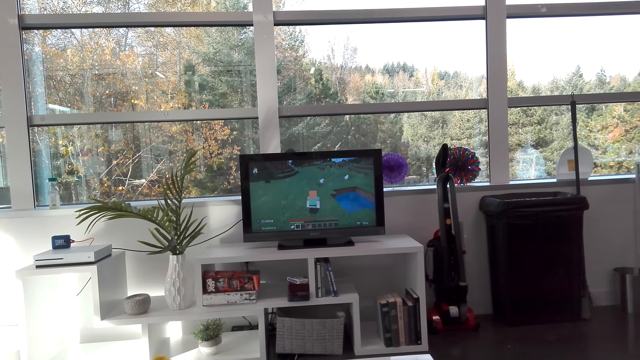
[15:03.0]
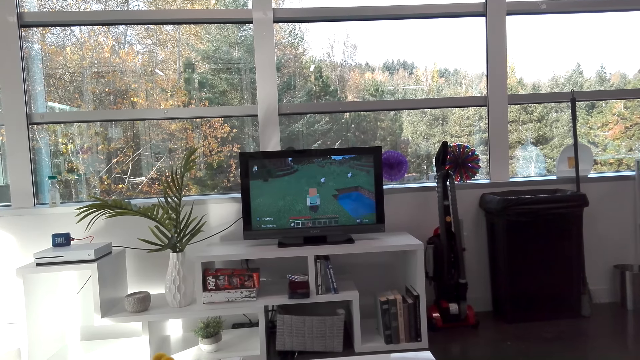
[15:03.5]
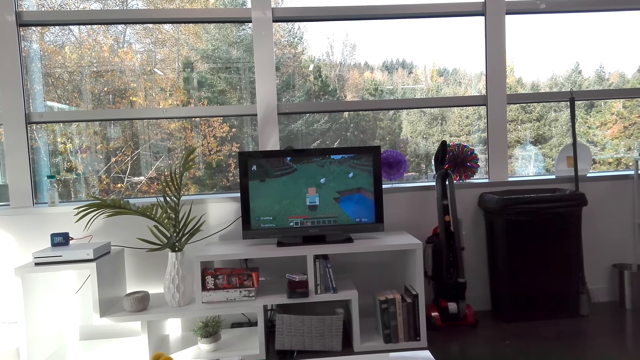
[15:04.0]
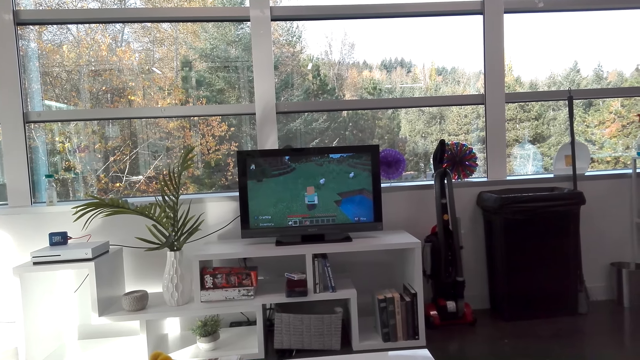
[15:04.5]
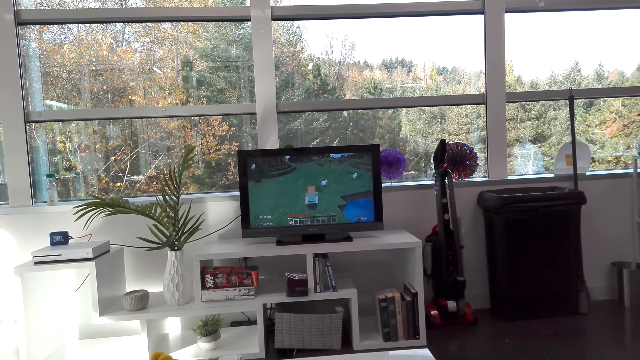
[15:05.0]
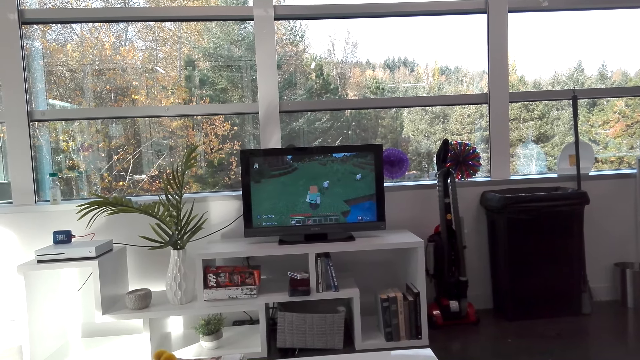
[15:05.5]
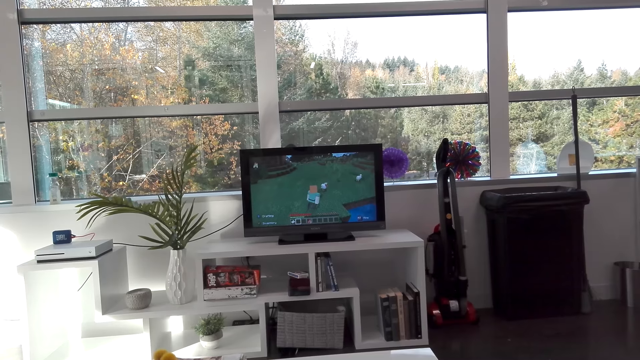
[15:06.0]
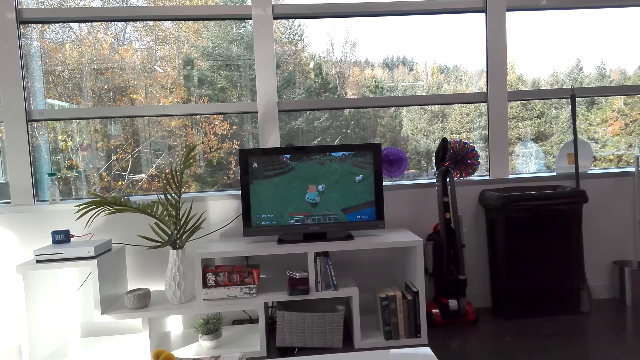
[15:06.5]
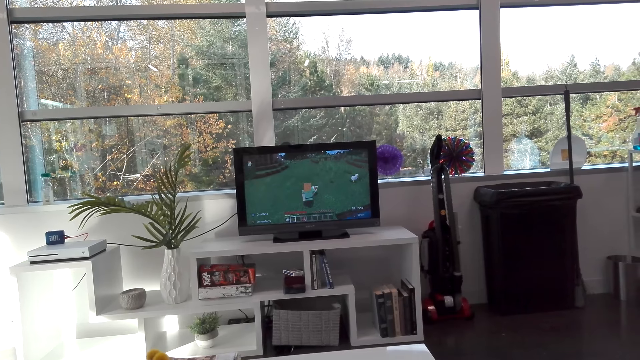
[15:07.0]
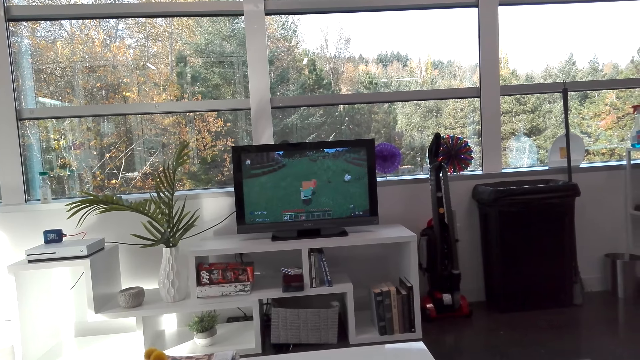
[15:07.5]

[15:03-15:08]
The camera wearer plays a television game.

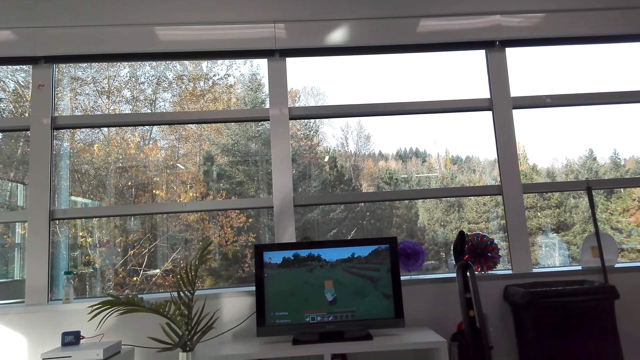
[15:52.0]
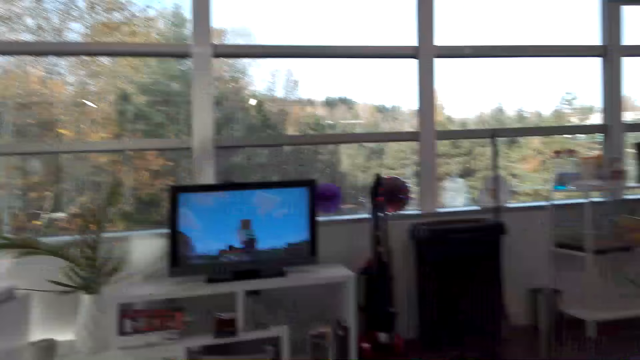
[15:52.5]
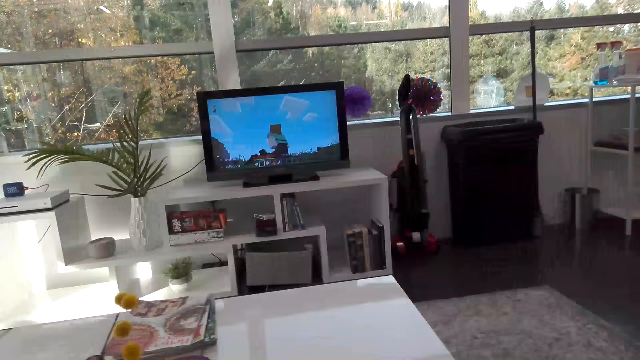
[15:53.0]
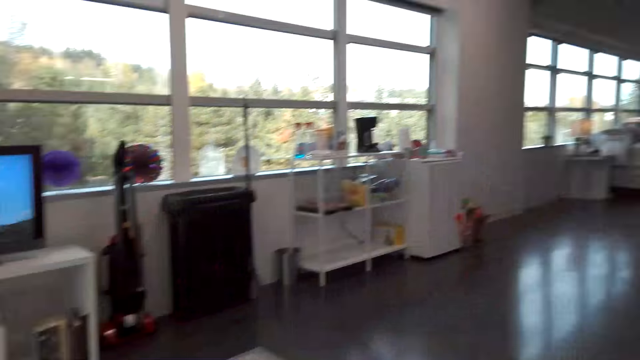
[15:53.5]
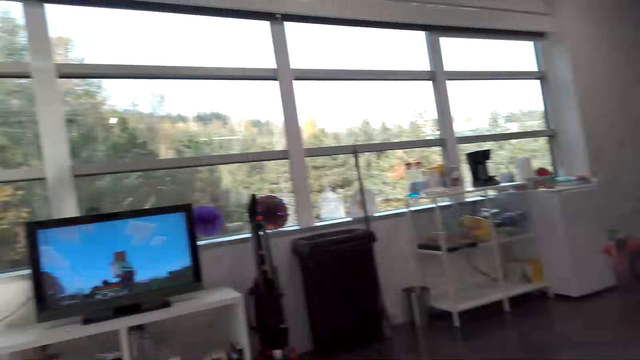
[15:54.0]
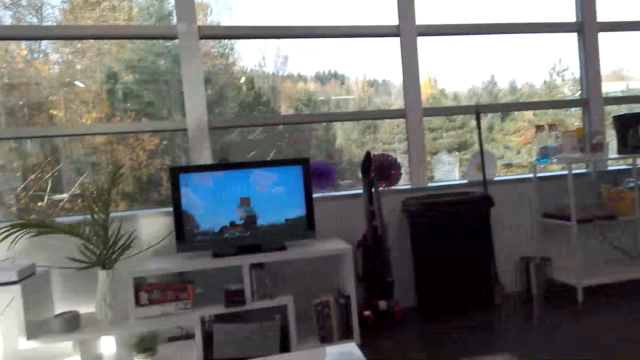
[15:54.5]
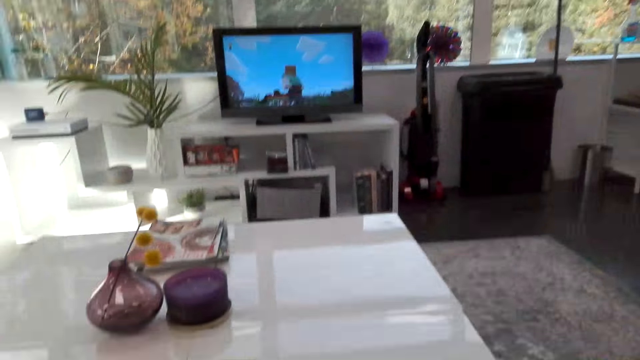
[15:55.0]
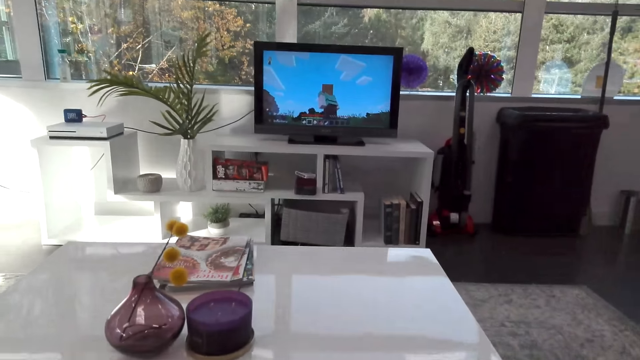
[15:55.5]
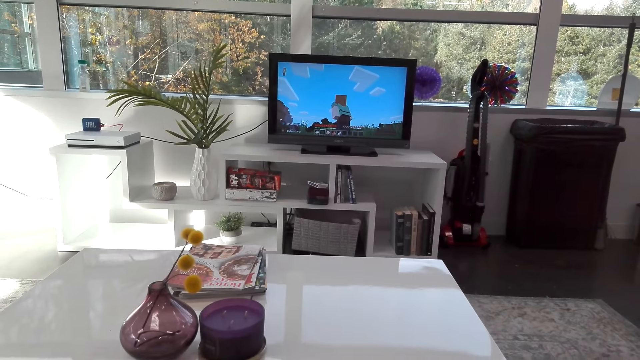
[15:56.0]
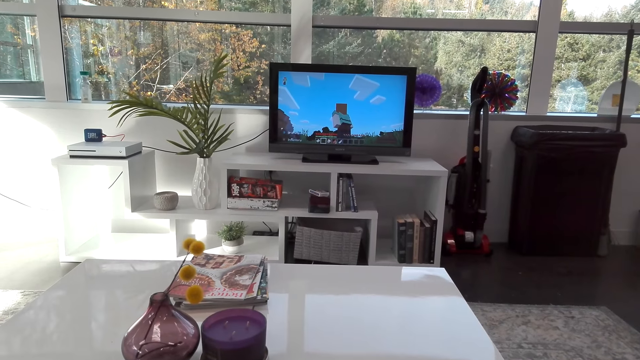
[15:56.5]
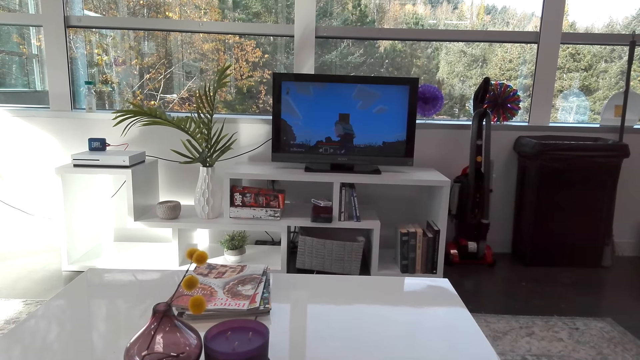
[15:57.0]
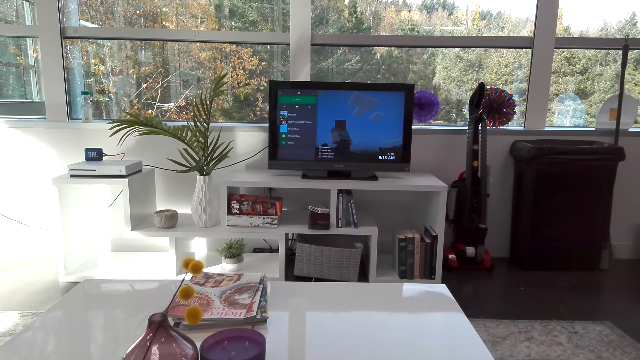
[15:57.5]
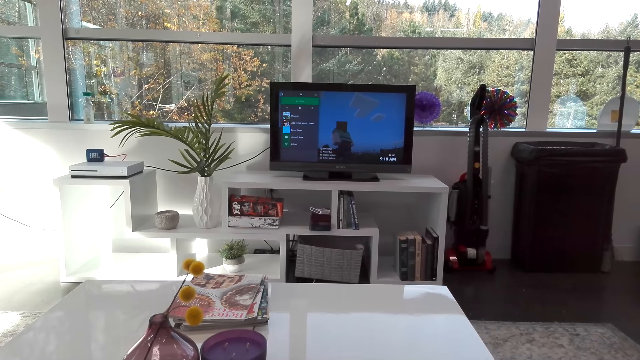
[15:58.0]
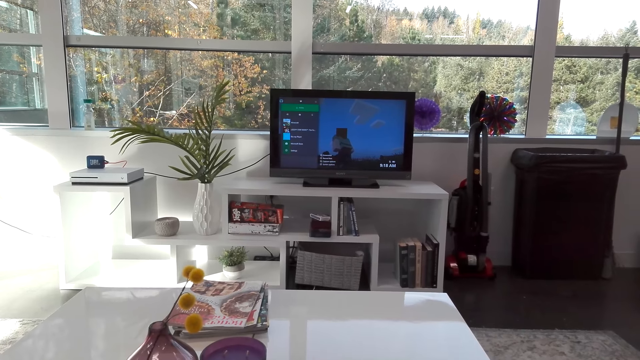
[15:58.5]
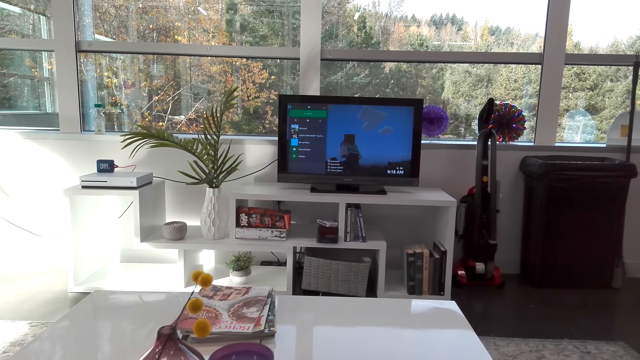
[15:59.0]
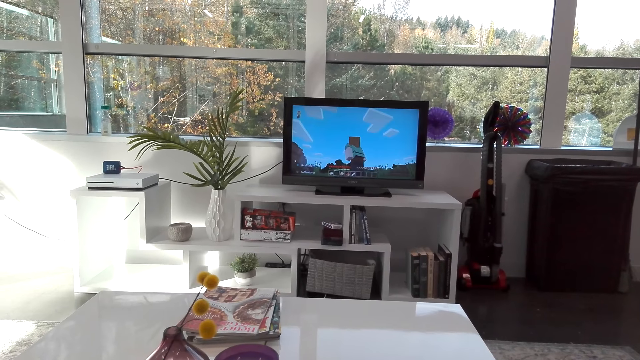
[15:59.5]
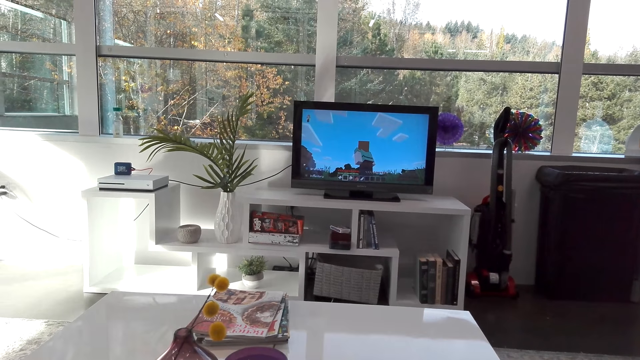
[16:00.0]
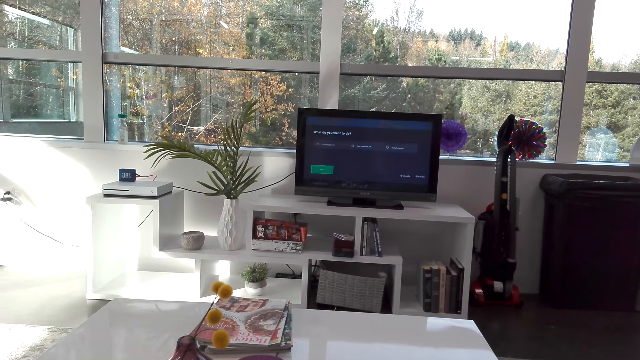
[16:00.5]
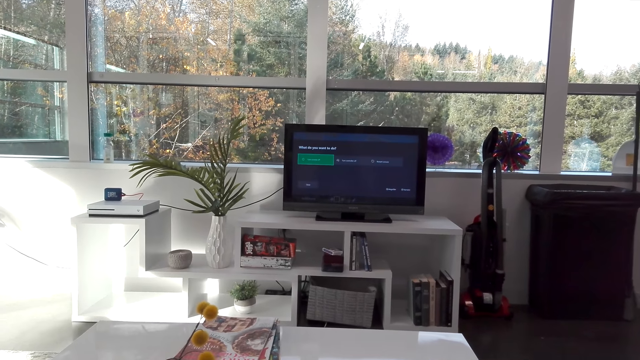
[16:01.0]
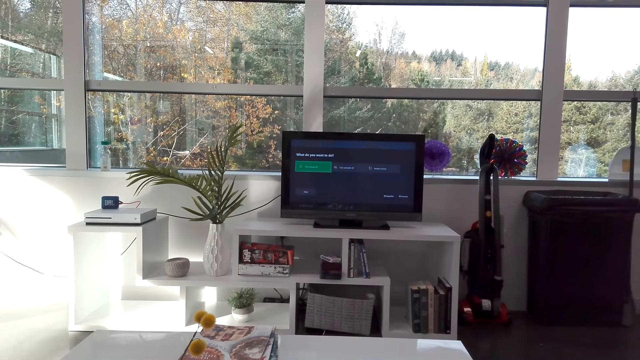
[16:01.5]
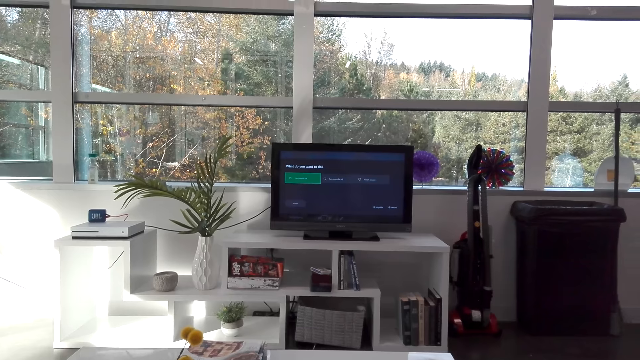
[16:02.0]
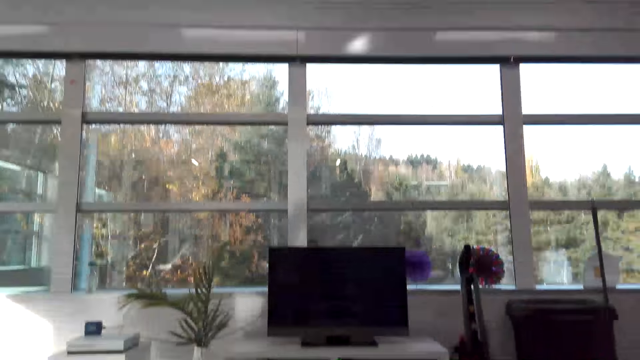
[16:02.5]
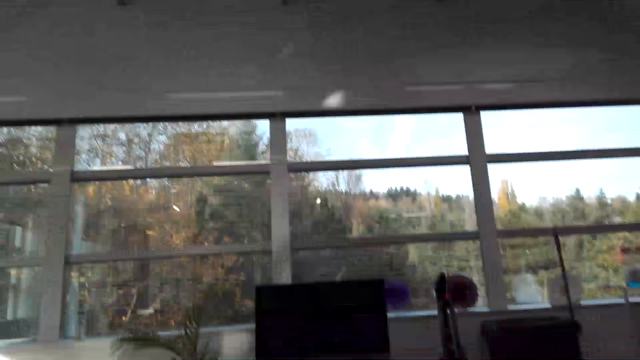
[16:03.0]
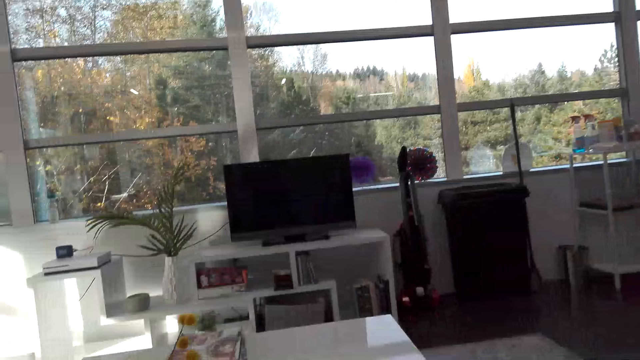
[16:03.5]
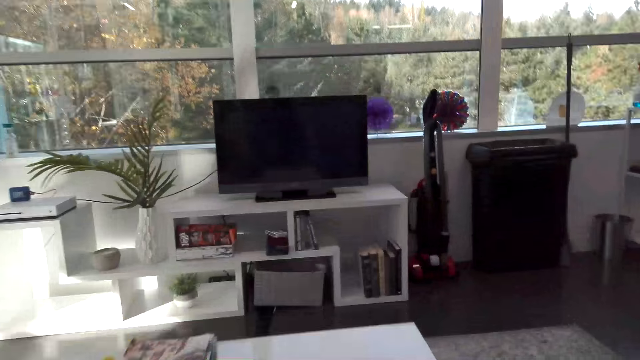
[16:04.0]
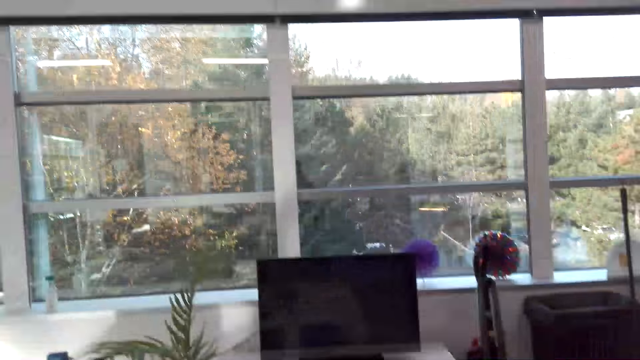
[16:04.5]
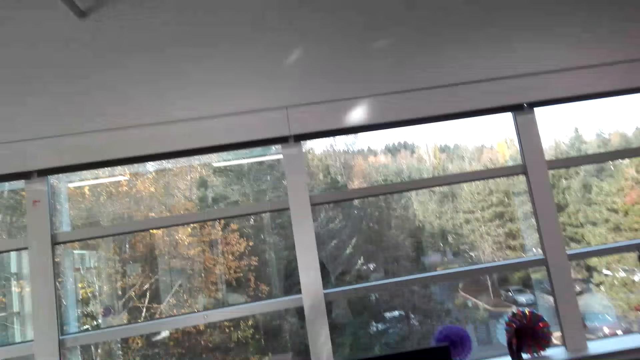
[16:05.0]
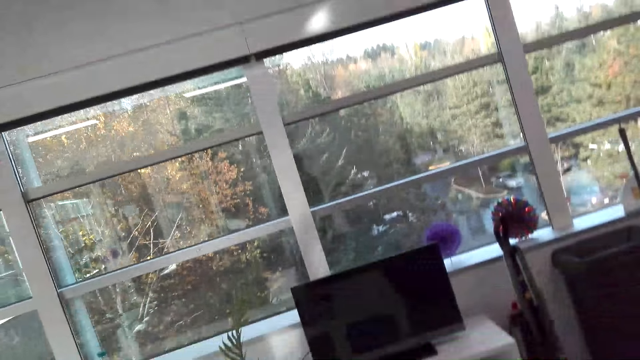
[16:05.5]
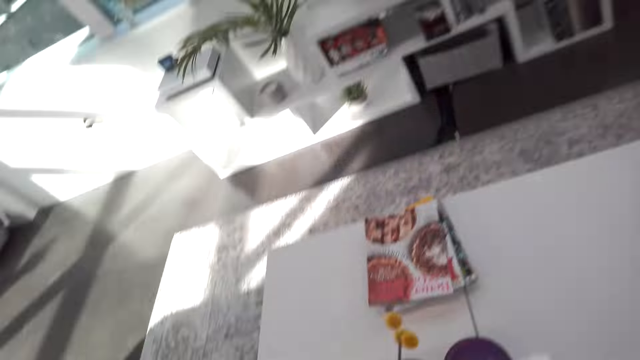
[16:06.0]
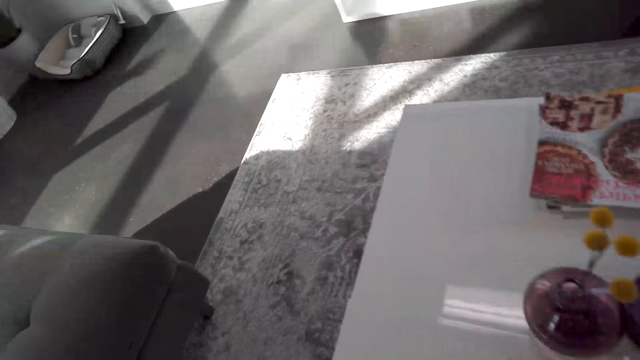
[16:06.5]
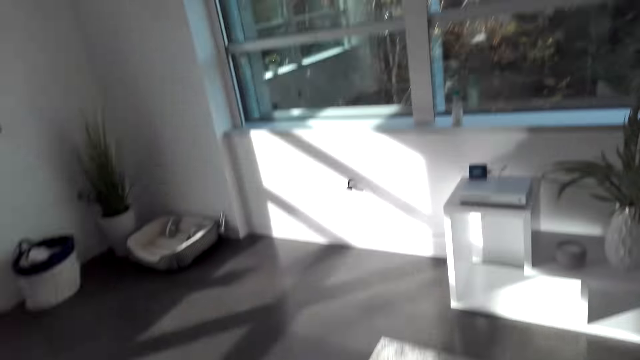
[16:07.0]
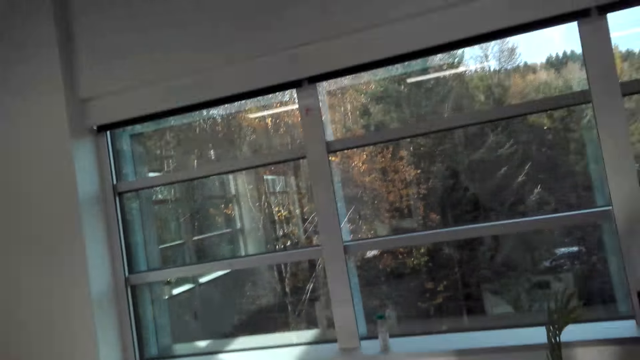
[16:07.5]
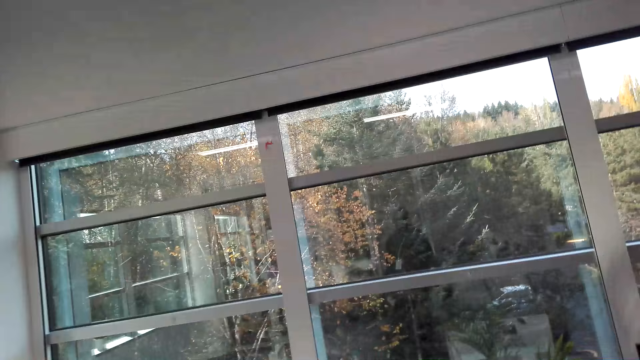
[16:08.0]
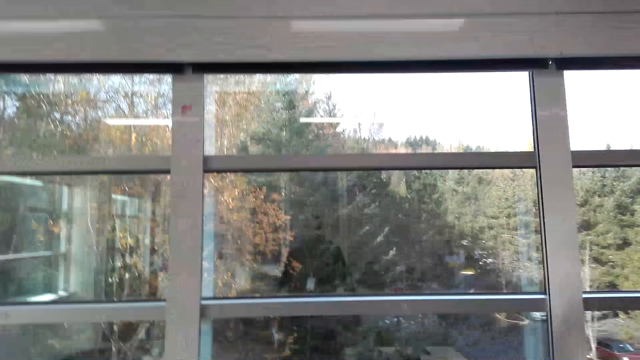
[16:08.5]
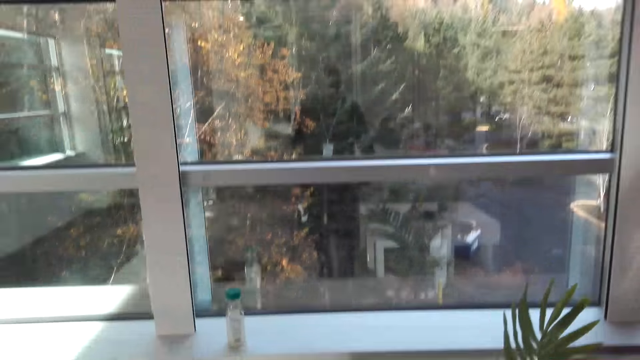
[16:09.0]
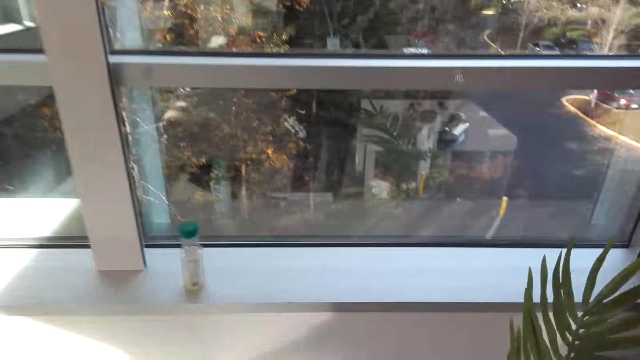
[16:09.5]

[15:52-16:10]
The camera wearer looks around the room. They talk with someone. They play a video game in the room. They operate the television. They stand up and turn off the television. They walk around the room. They stand.
